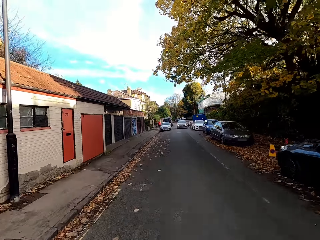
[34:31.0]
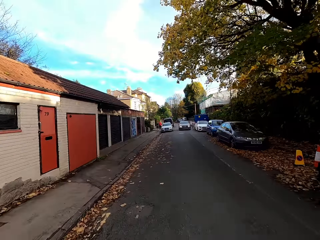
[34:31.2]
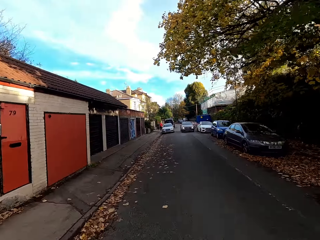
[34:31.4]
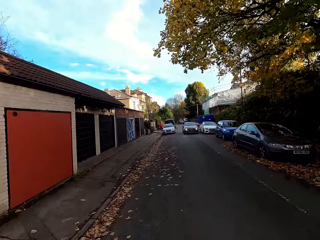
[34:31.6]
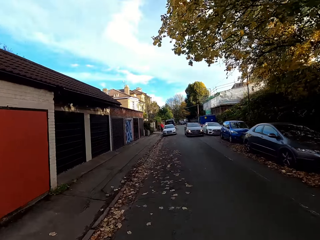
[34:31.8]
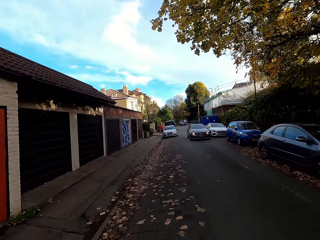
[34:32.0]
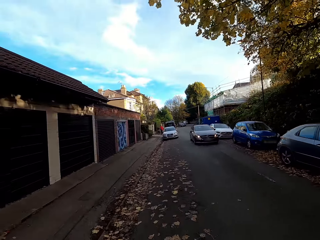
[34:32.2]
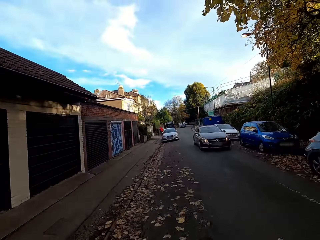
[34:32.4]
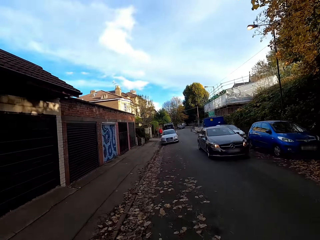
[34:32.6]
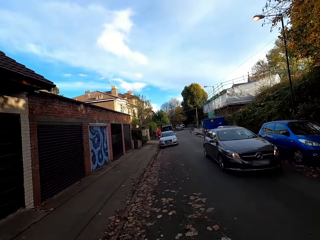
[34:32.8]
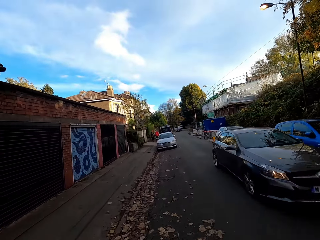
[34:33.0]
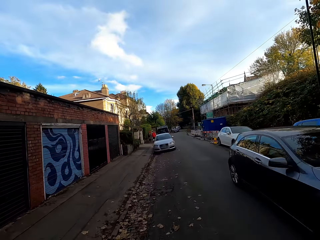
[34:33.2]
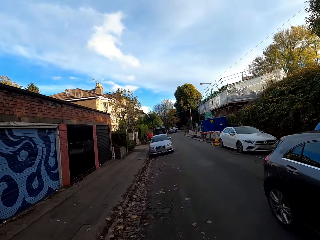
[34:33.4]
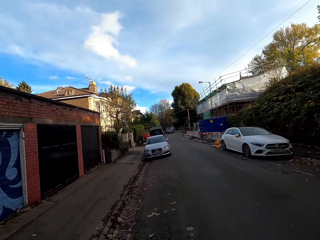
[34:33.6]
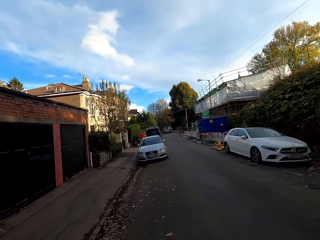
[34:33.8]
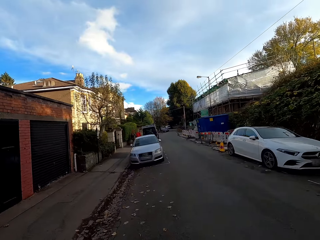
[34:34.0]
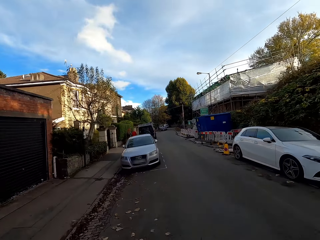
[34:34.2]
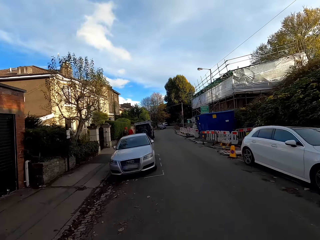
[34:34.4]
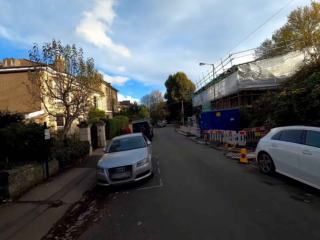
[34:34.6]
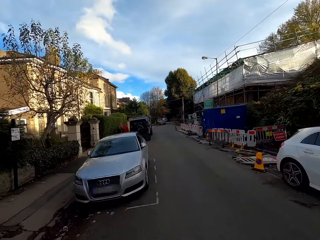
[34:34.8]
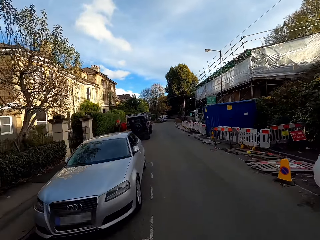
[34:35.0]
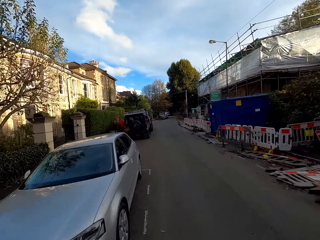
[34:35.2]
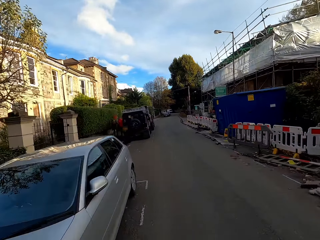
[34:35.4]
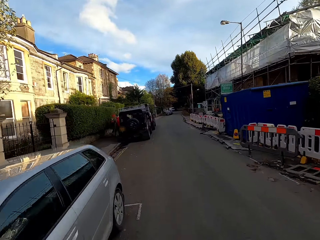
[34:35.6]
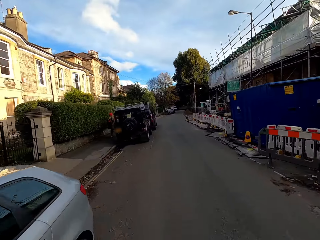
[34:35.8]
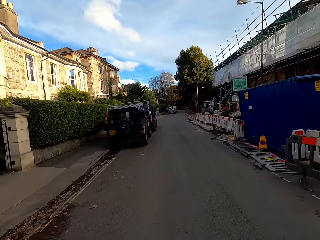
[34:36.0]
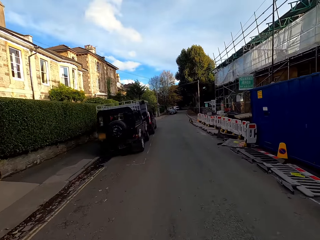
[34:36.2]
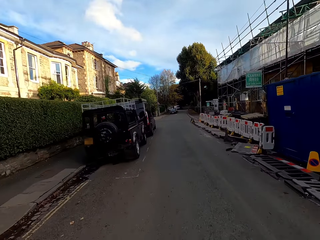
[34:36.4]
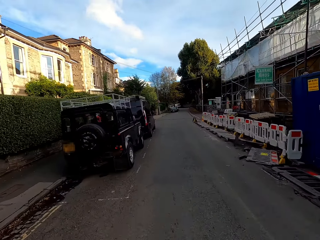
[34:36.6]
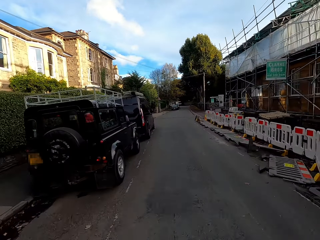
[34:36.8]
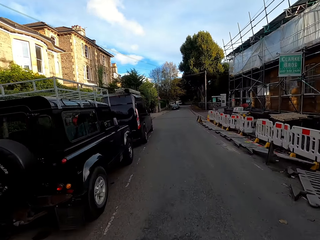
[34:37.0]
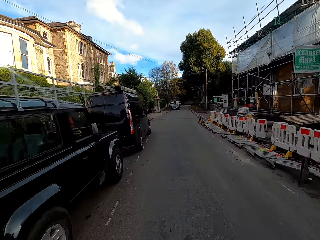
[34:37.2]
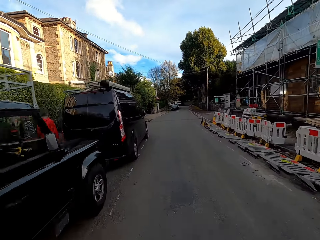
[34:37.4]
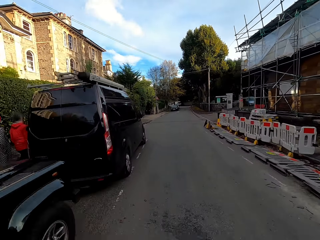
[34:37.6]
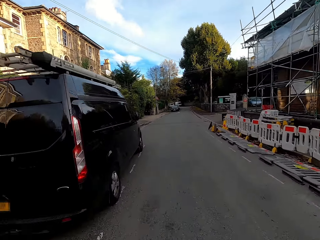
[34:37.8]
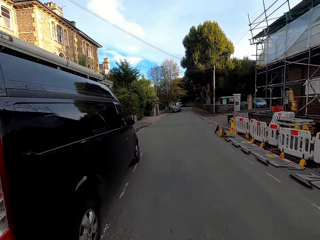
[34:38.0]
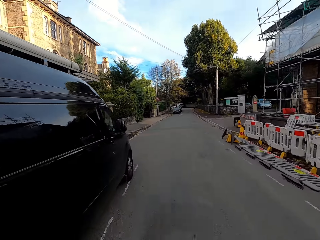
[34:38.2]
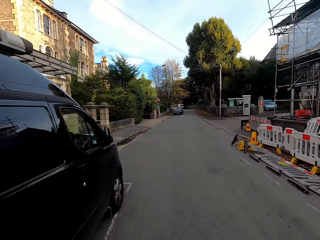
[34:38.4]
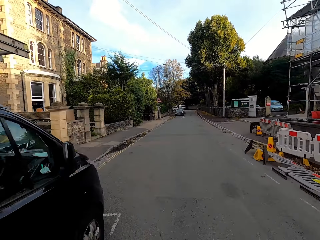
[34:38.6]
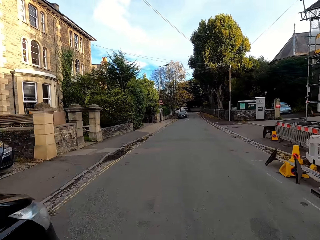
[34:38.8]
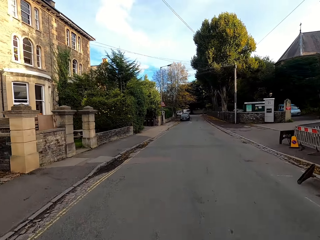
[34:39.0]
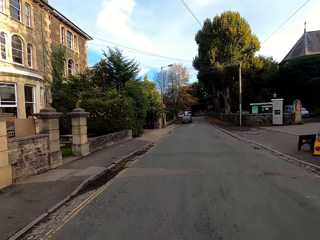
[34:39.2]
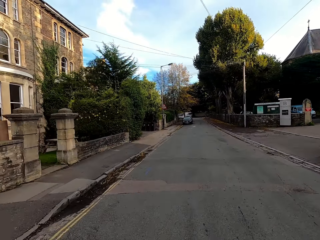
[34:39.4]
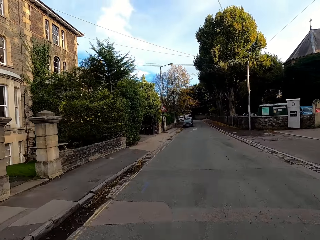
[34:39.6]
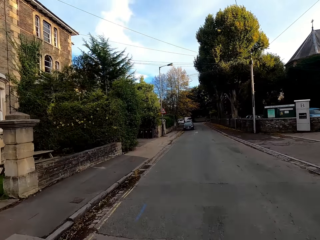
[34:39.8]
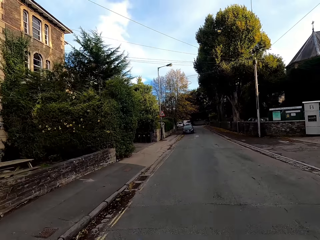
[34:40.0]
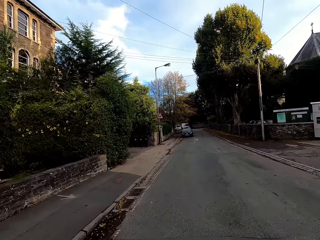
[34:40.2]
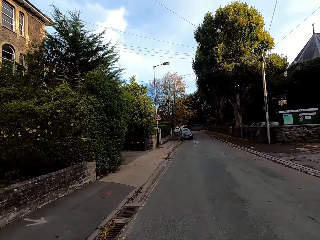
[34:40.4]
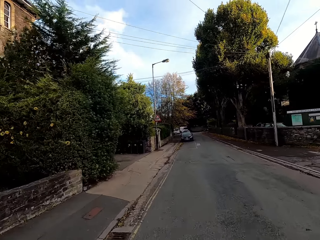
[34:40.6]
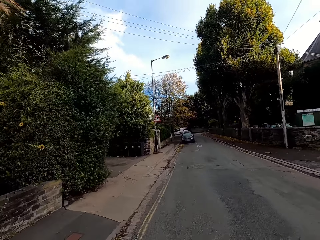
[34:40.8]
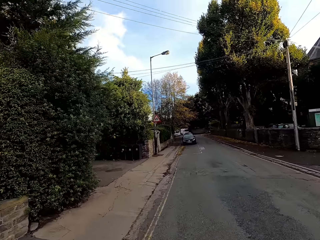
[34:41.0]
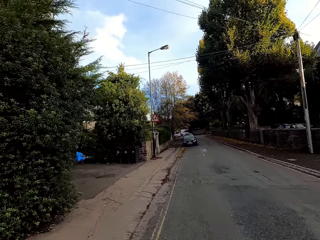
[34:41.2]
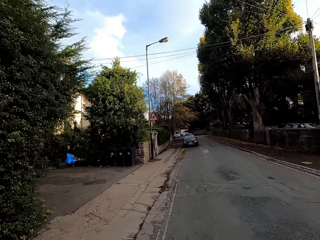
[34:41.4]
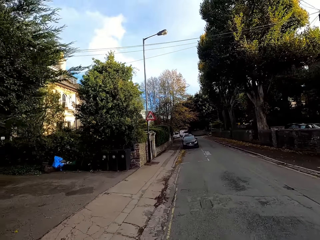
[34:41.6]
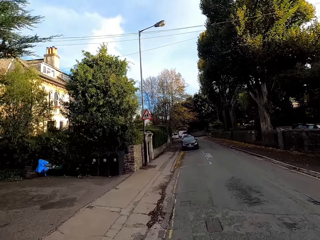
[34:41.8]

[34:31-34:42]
A black car drives past the camera wearer.

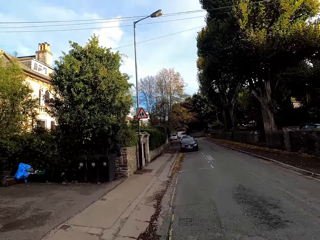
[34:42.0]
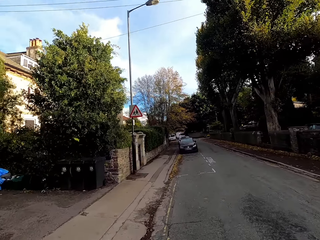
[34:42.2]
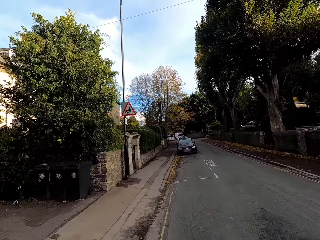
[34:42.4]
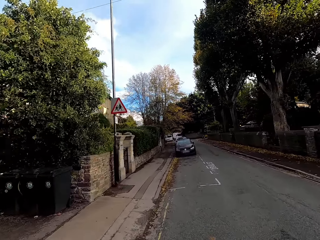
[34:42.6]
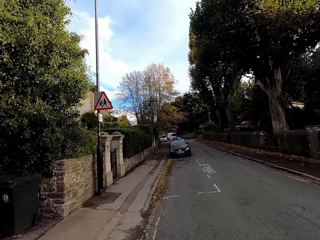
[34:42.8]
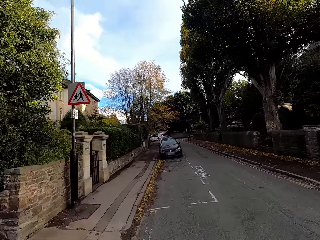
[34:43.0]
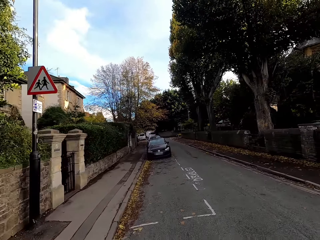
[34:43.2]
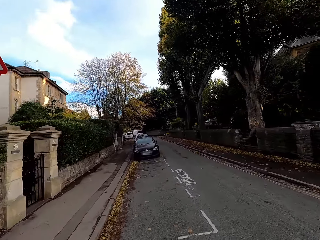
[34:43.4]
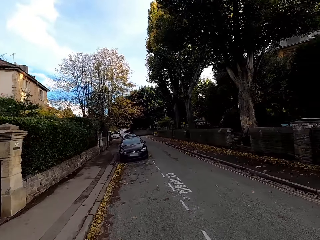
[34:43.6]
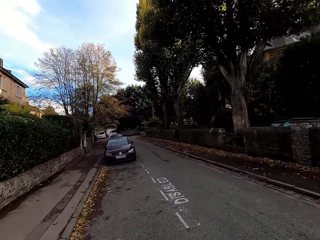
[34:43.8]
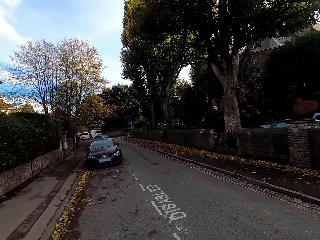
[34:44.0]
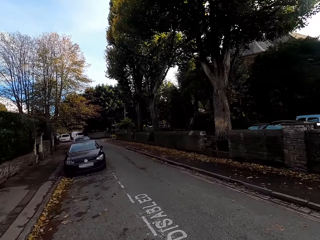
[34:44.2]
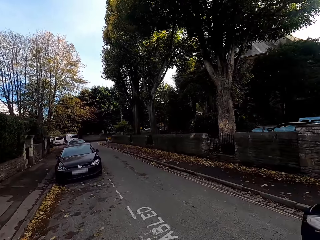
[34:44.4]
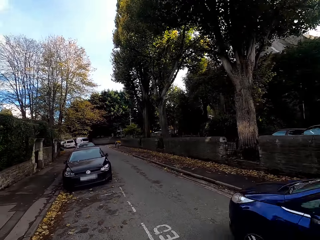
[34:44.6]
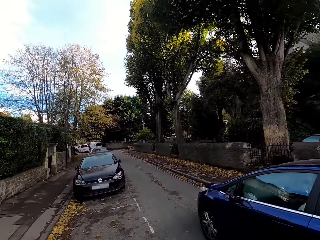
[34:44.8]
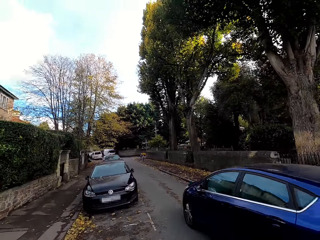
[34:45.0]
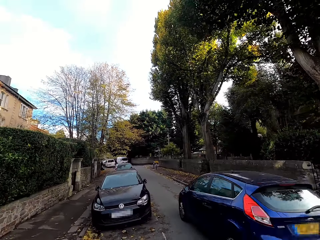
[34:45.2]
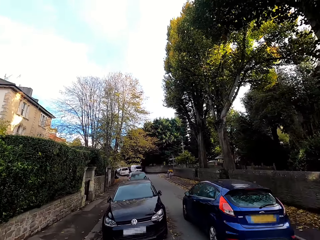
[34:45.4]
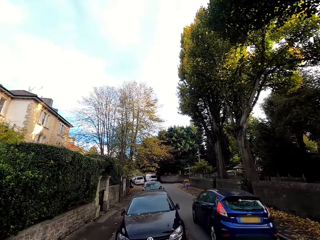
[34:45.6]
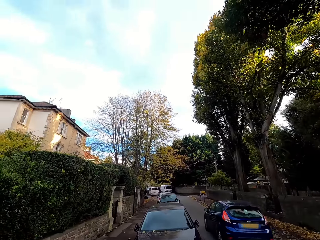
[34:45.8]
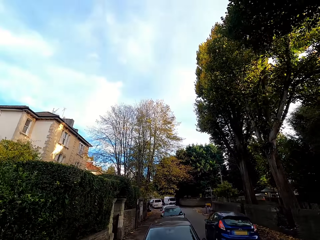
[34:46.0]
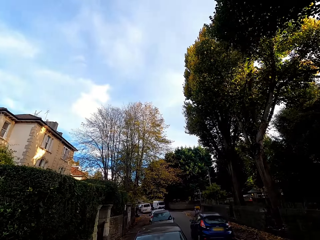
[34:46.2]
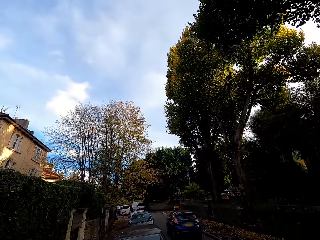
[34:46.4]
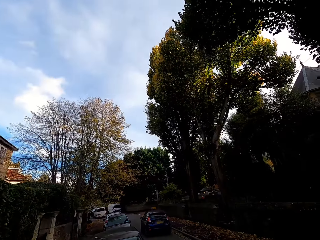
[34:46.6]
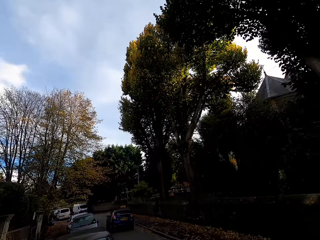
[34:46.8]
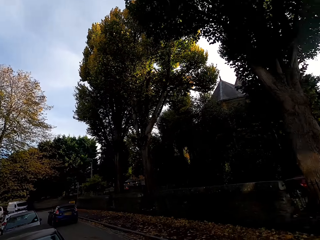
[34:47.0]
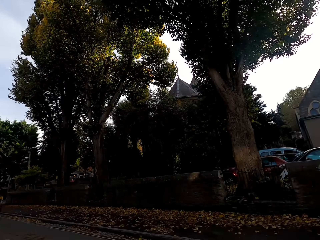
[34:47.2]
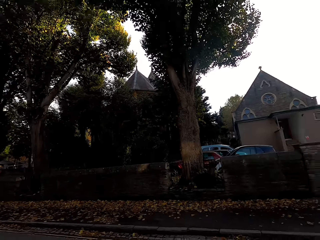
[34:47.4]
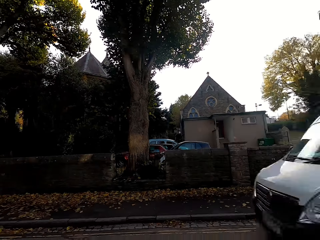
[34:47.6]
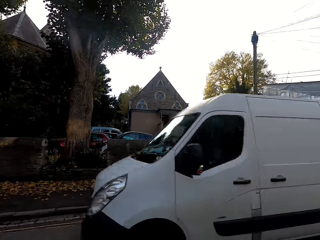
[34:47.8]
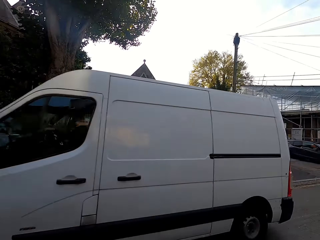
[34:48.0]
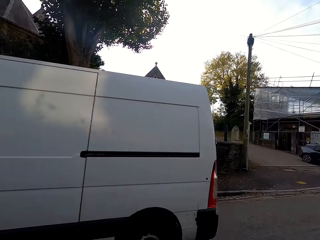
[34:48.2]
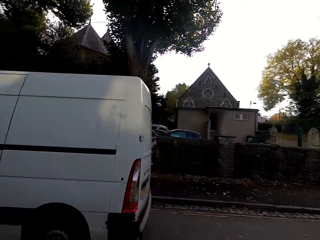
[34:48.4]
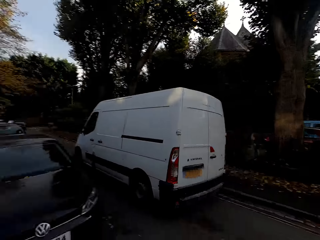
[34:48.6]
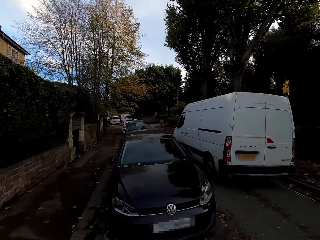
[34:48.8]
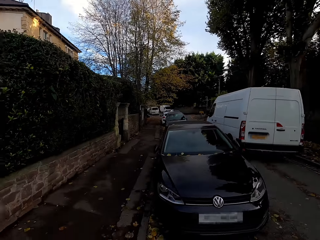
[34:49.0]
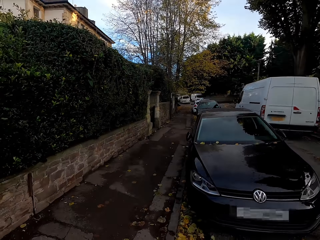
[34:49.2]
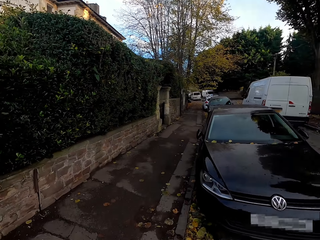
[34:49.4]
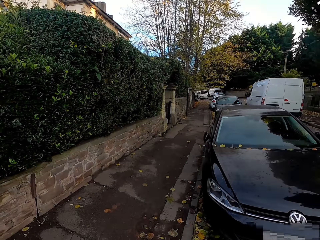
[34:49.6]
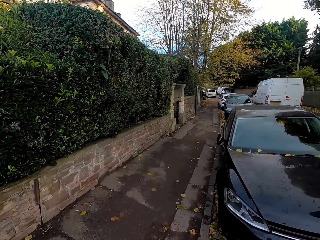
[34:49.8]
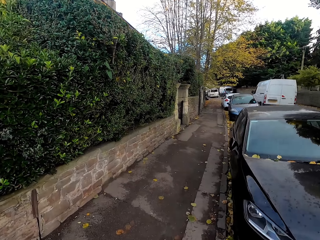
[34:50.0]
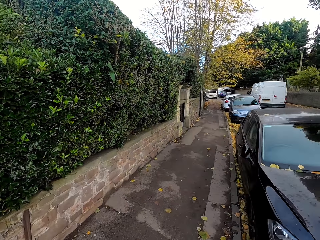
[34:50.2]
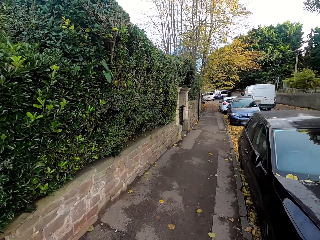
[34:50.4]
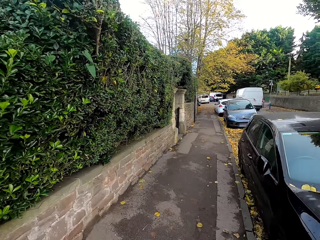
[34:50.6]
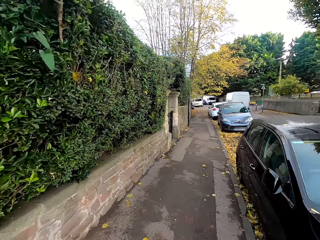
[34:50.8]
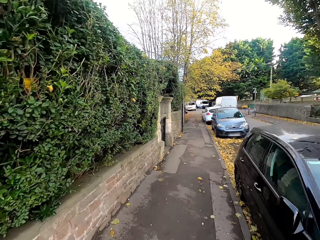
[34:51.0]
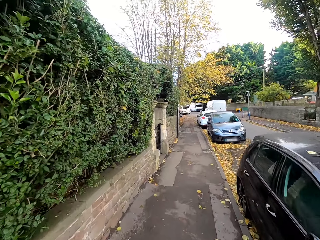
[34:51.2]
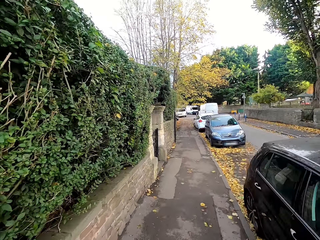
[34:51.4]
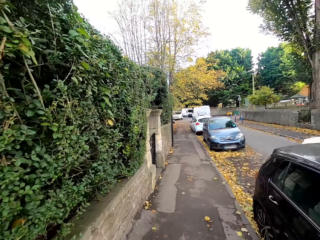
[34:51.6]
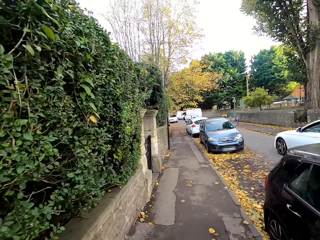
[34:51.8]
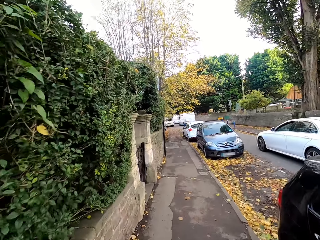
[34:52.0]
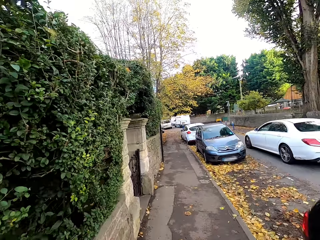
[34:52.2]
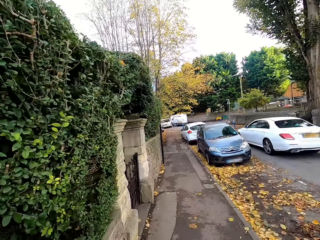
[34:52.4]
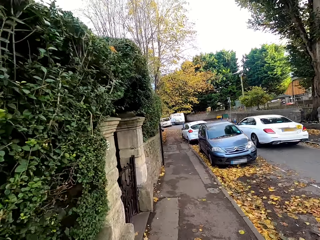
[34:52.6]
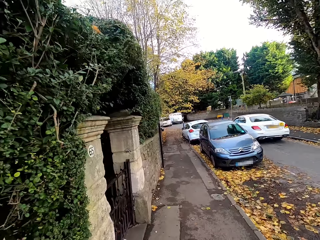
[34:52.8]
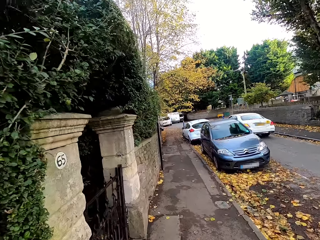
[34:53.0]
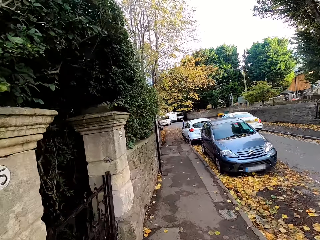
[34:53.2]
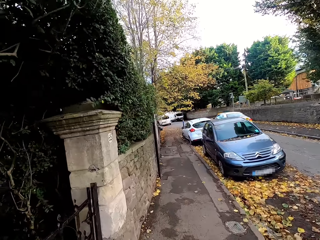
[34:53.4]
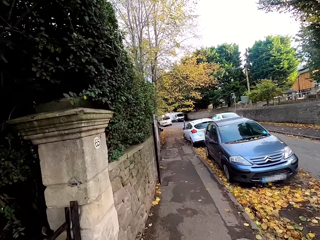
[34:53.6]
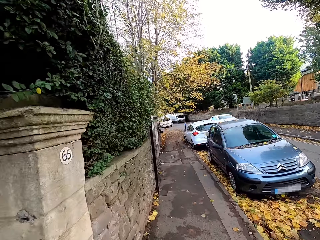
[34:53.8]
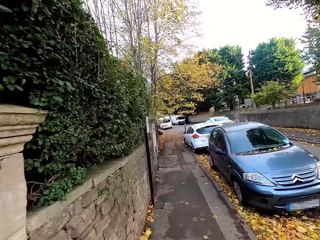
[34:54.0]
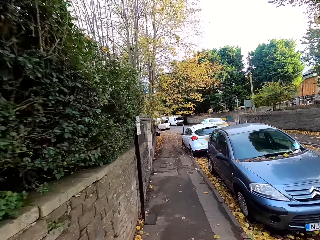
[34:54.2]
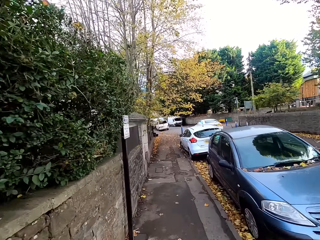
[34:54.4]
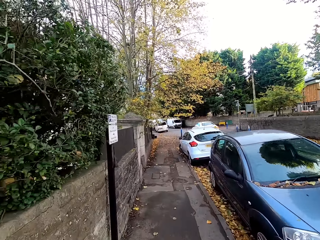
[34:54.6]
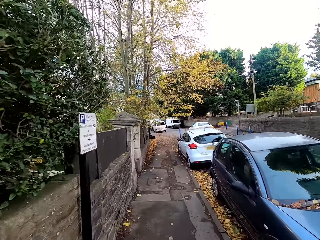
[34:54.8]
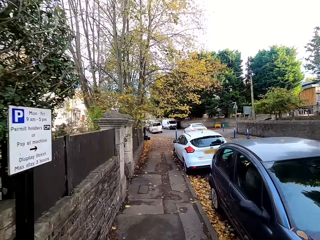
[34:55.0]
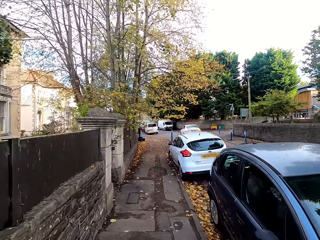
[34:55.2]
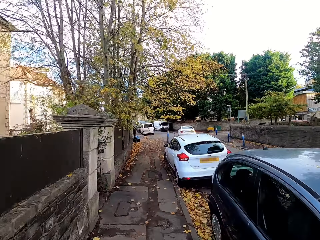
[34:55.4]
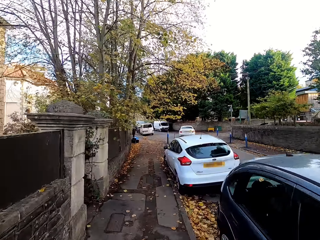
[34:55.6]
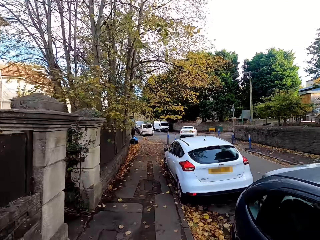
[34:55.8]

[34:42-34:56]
A blue car drives past the camera wearer. A white van drives past them. They ride the bicycle on a sidewalk. A white car drives past them.
